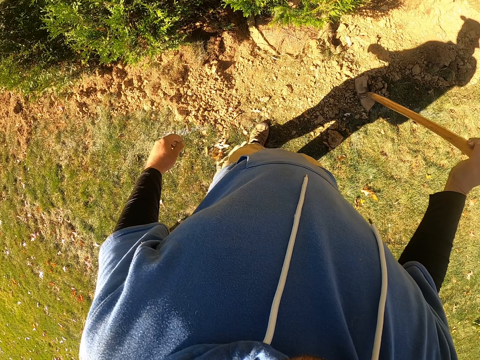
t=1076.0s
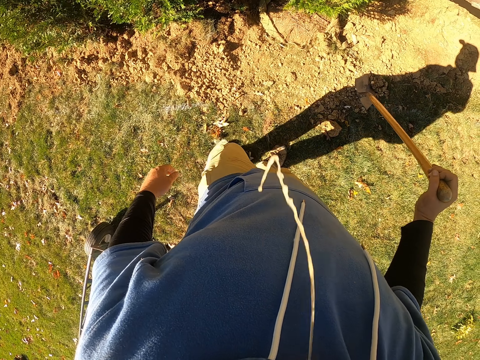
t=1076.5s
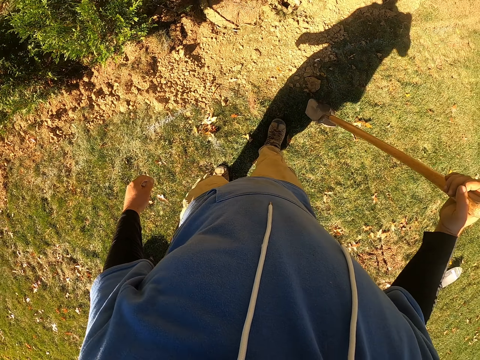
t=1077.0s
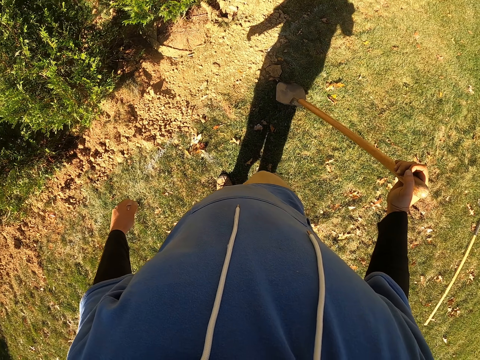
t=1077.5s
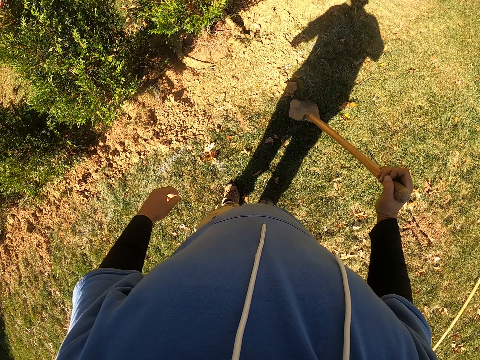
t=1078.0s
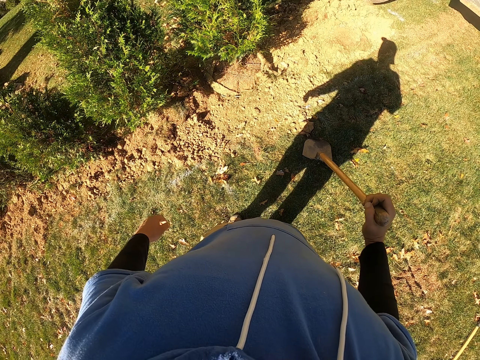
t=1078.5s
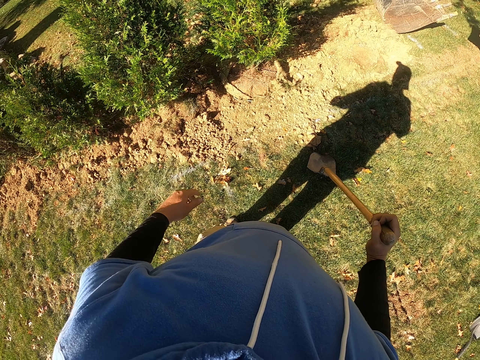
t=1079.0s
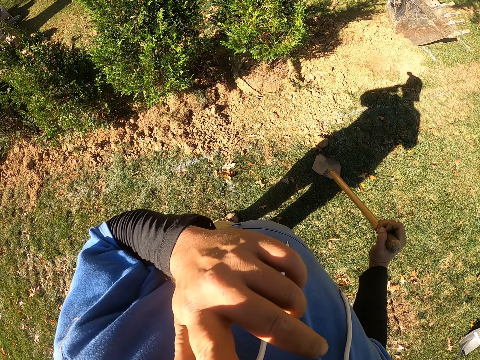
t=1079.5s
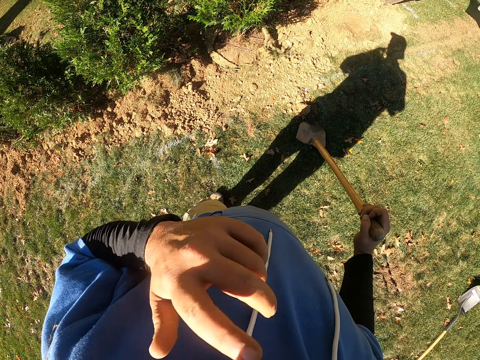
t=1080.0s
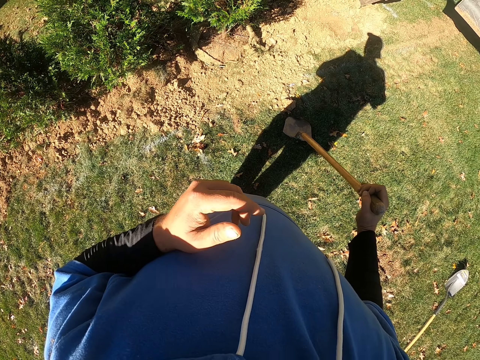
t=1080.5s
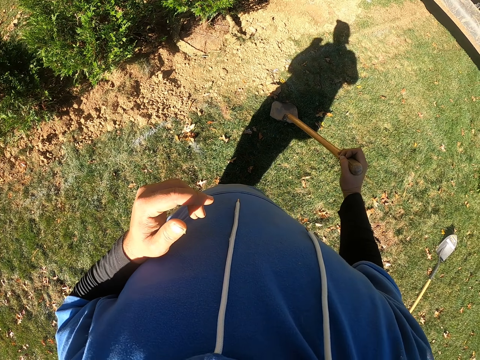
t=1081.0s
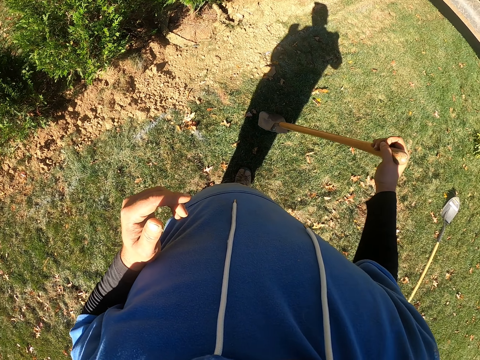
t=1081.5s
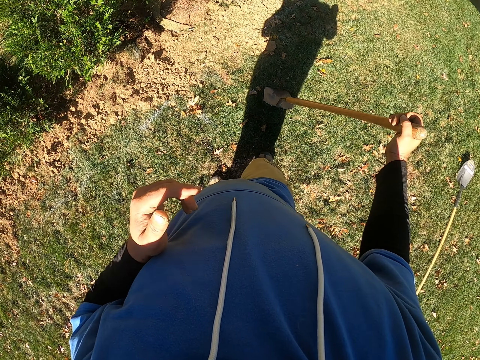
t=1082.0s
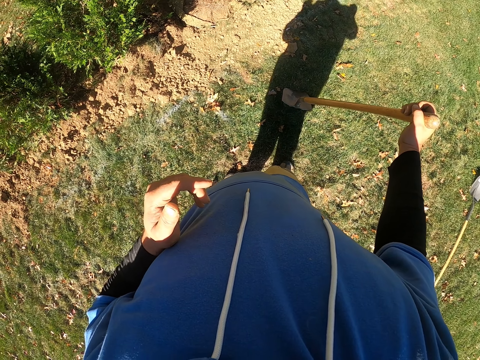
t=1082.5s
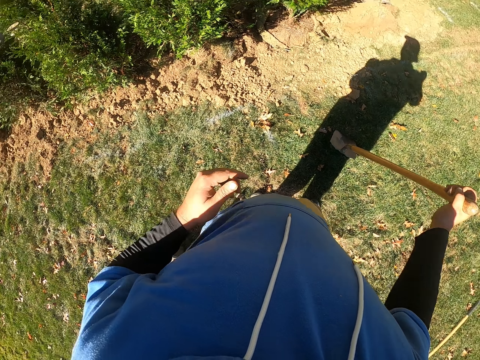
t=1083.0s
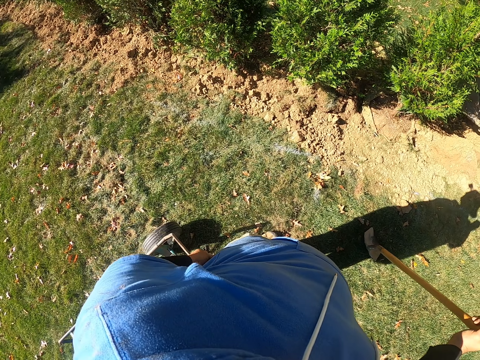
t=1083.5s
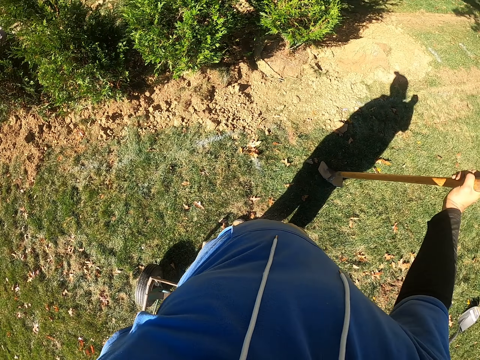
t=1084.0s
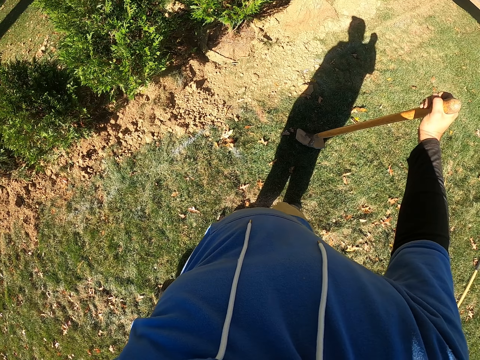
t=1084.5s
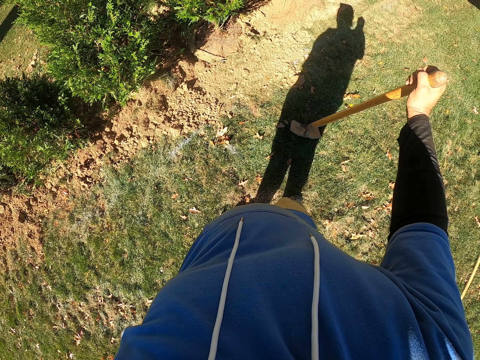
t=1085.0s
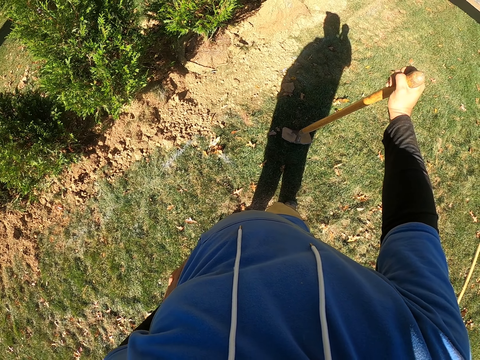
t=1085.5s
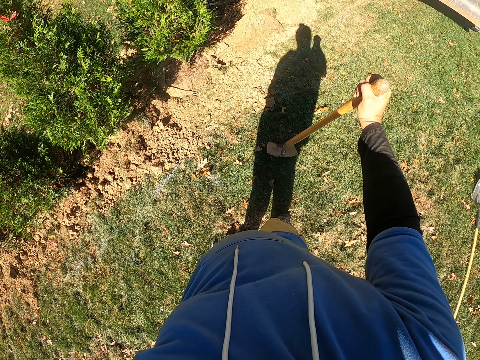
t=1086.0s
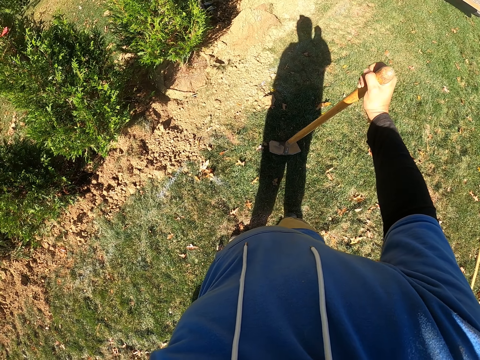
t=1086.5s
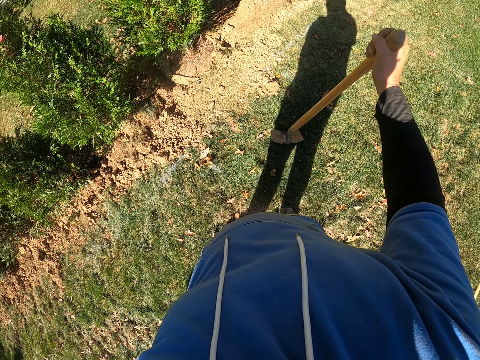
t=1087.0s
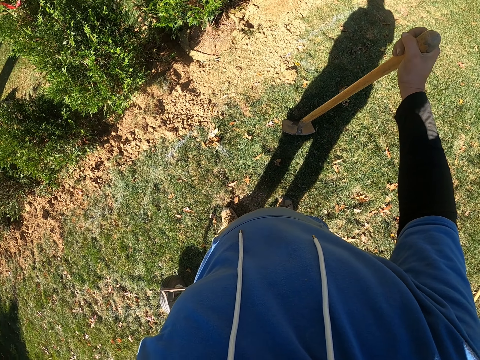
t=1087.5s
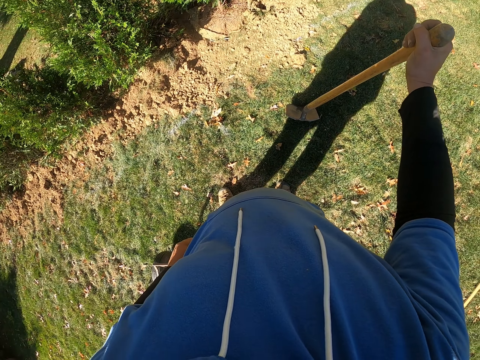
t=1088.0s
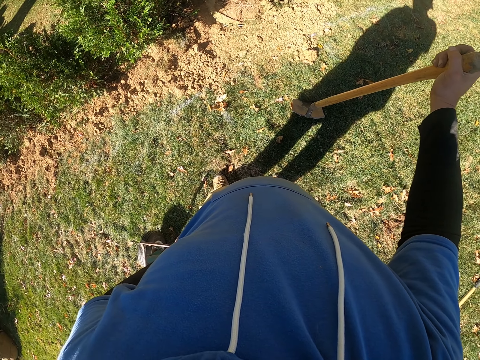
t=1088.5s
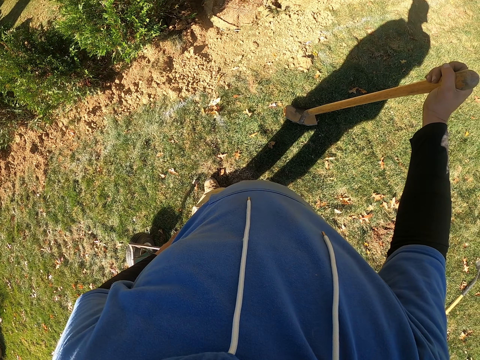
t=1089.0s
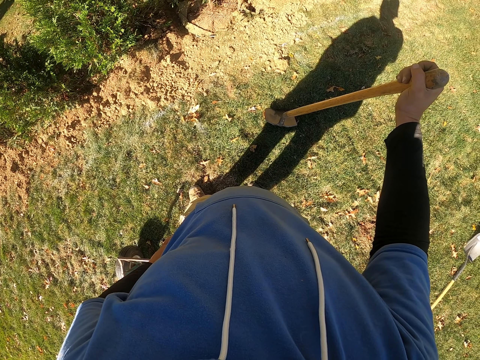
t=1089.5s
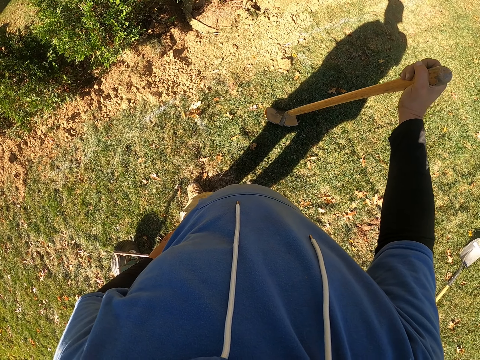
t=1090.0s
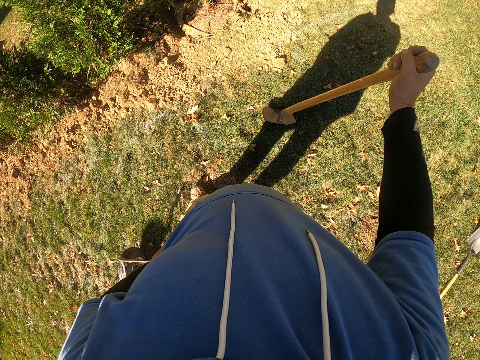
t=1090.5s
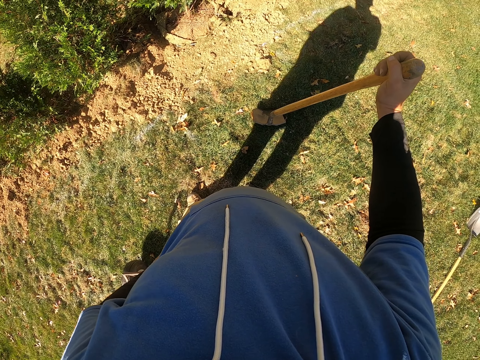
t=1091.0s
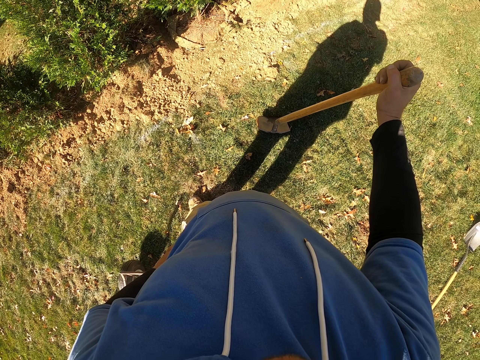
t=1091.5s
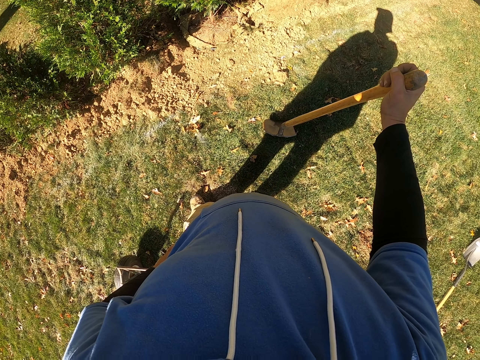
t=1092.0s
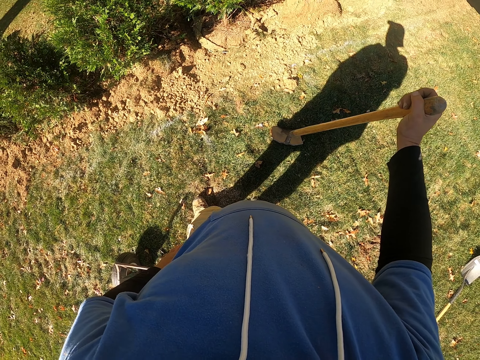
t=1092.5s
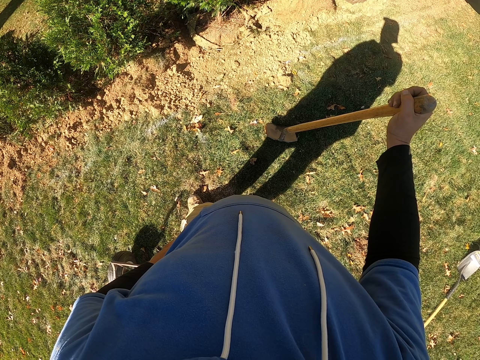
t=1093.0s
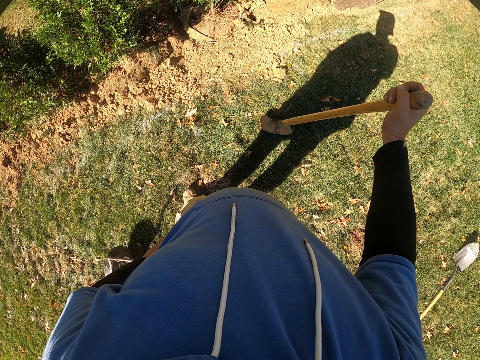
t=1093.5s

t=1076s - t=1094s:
The camera wearer spits saliva on the ground. They move back. They wipe the face. They touch the face. They look around. They touch the pocket. They hold the spade.

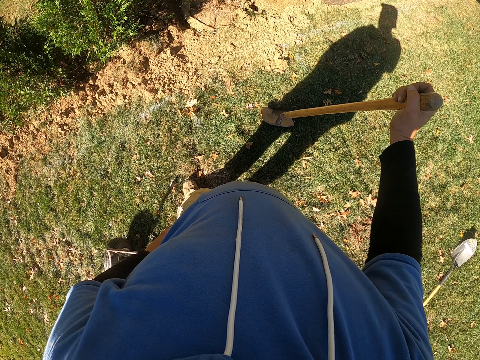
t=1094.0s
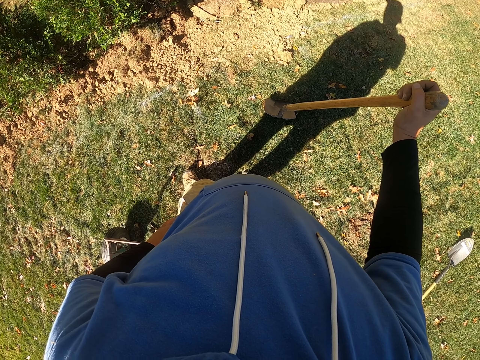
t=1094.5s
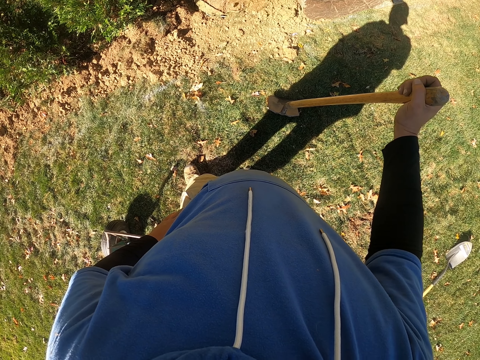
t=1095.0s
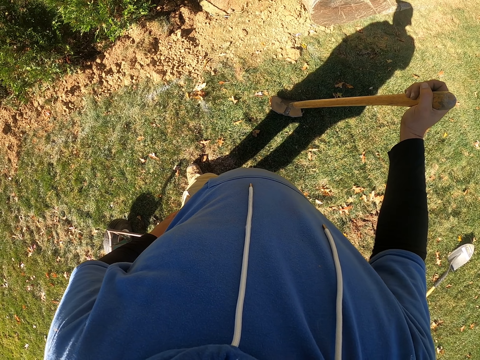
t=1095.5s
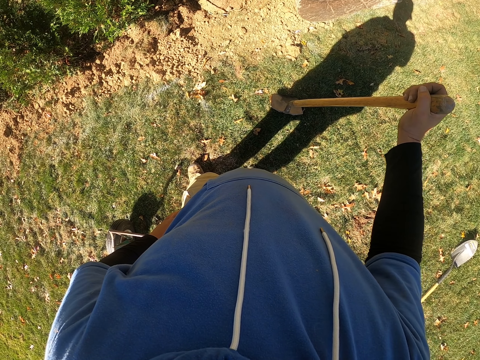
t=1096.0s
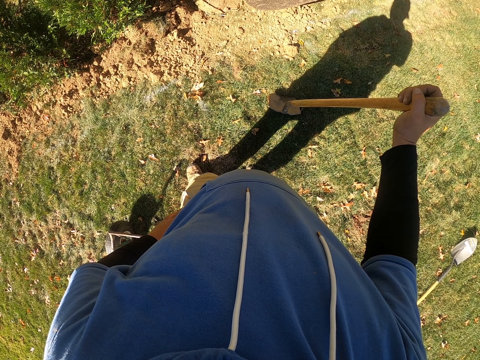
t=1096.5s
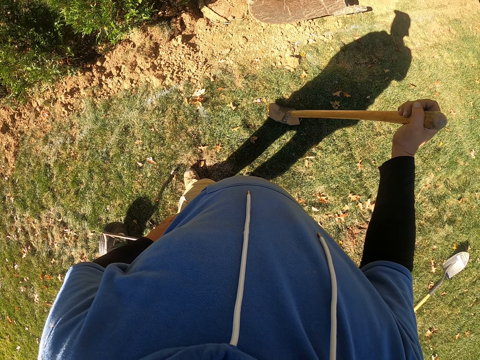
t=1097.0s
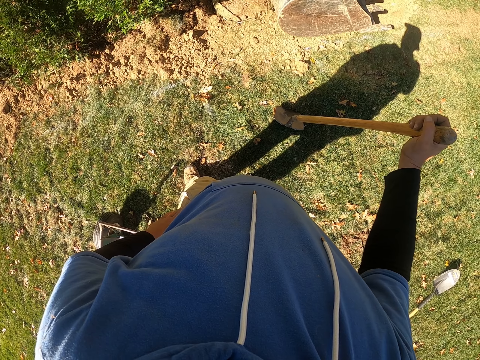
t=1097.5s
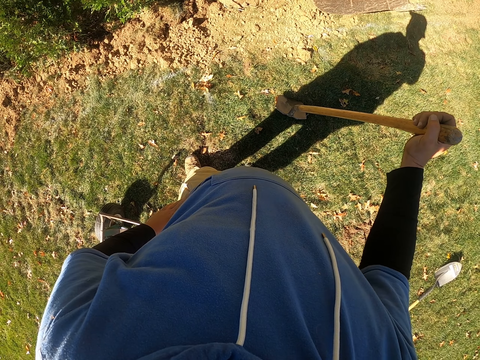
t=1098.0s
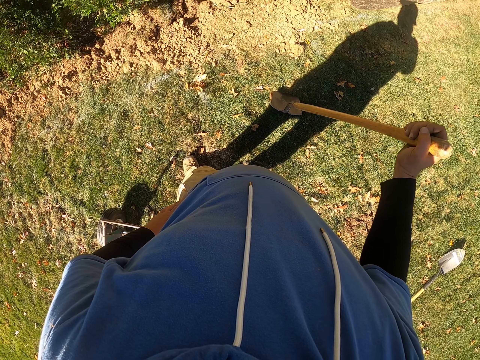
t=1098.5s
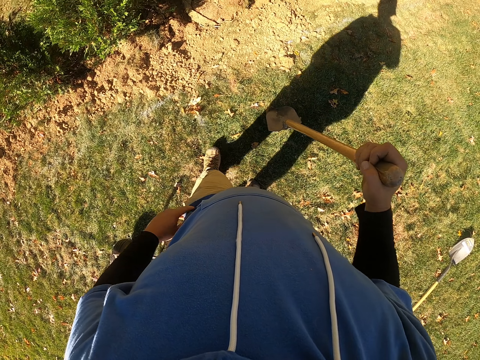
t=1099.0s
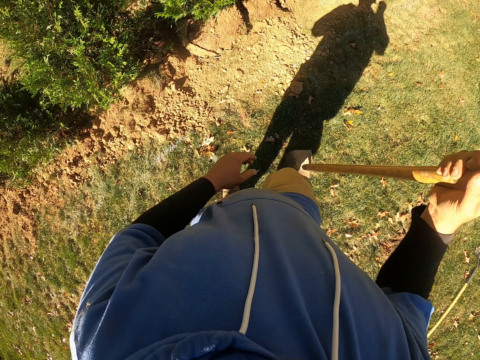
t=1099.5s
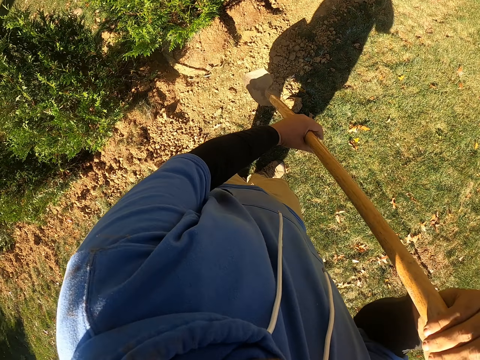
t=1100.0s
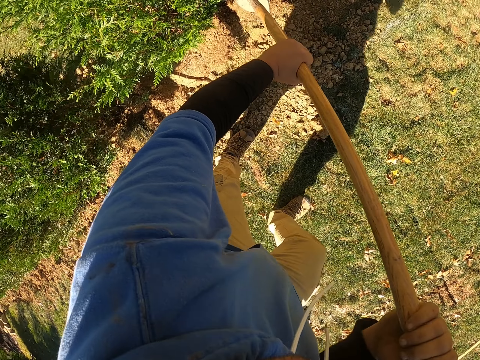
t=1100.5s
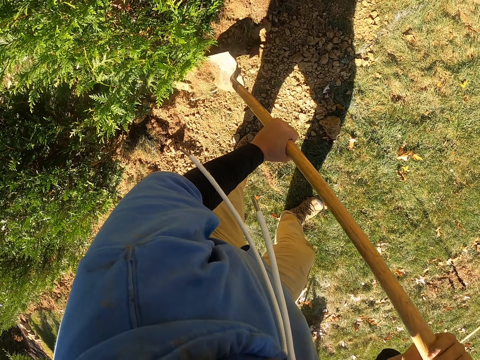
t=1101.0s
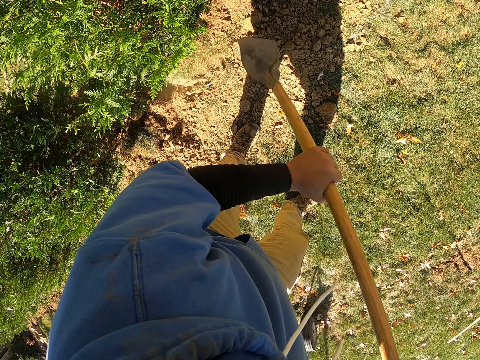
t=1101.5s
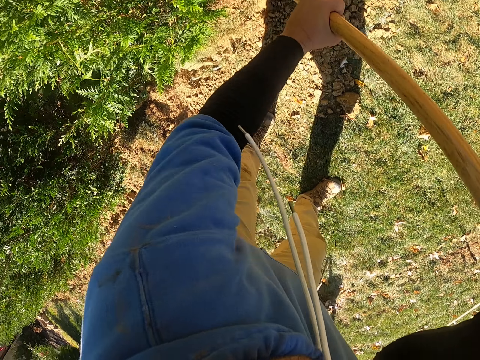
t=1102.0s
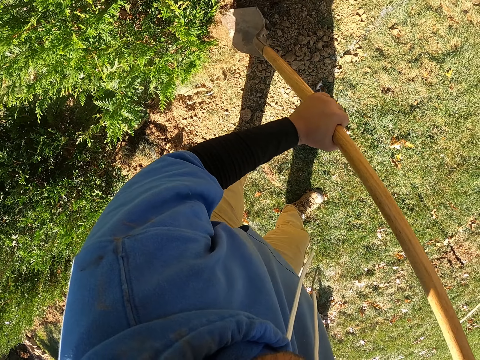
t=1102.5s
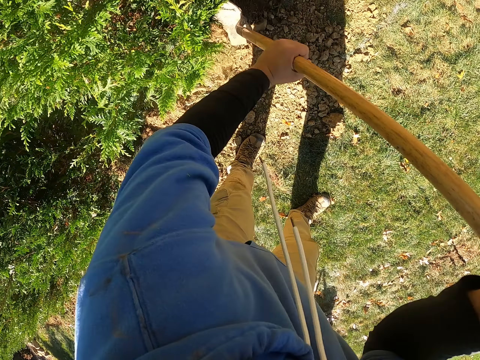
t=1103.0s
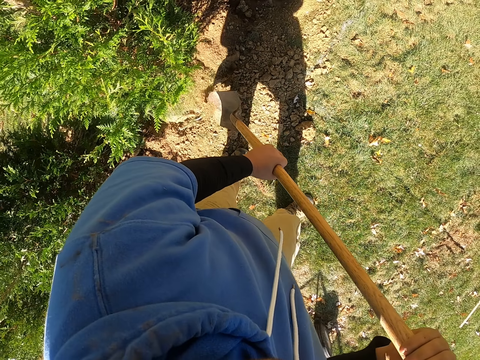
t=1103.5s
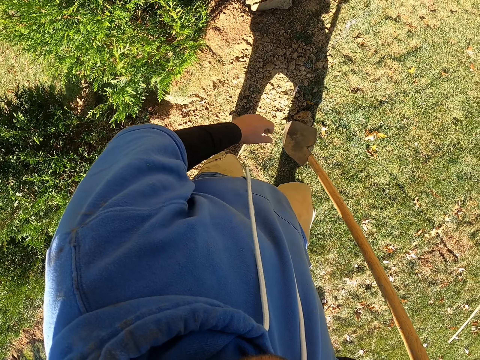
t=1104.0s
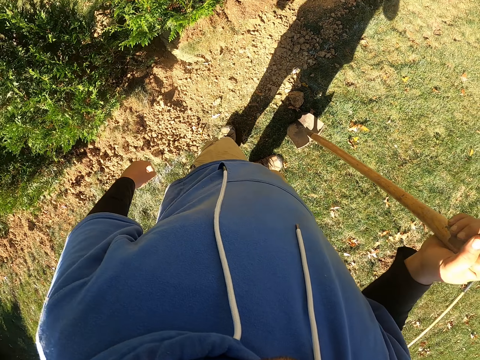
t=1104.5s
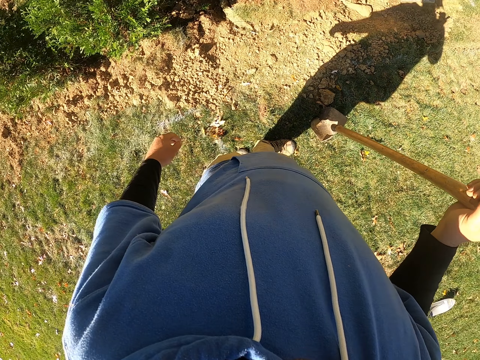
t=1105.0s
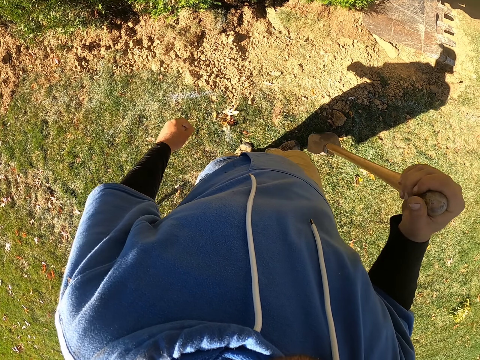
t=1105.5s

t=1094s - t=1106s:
The camera wearer digs with a spade. They dig with the spade again. They hold the spade with the right hand.
